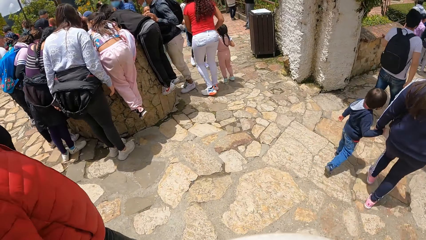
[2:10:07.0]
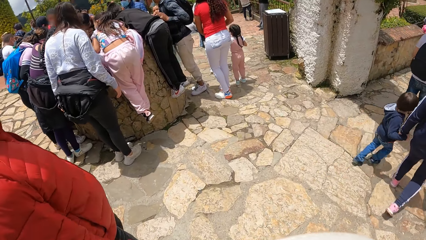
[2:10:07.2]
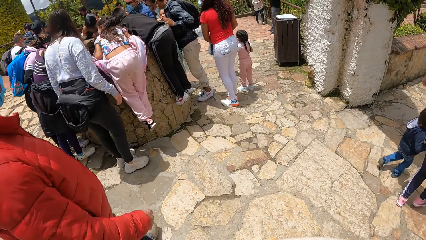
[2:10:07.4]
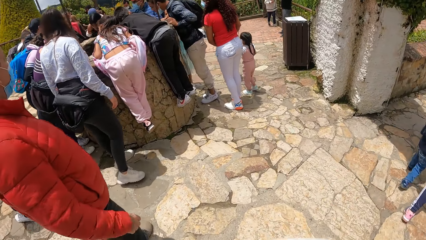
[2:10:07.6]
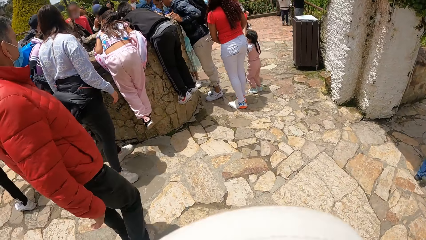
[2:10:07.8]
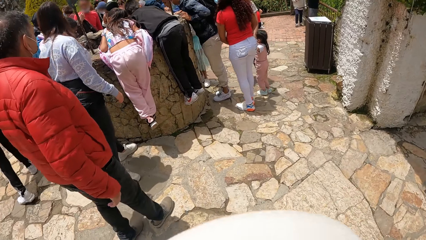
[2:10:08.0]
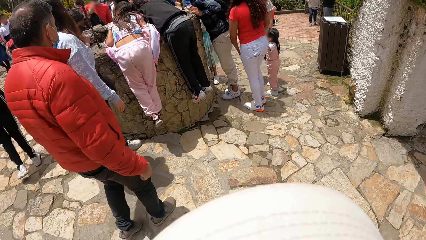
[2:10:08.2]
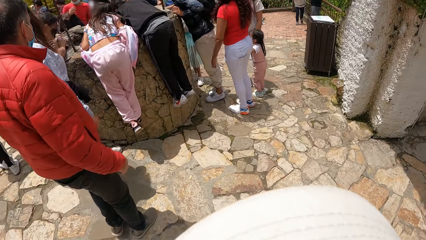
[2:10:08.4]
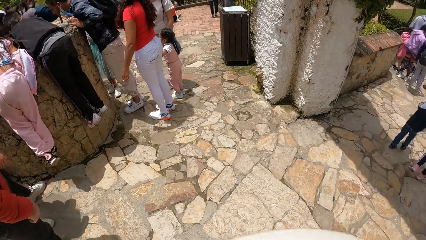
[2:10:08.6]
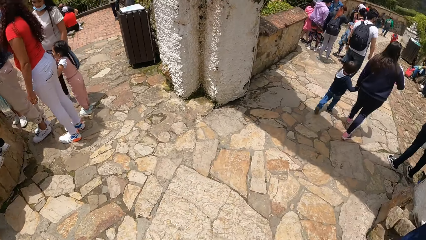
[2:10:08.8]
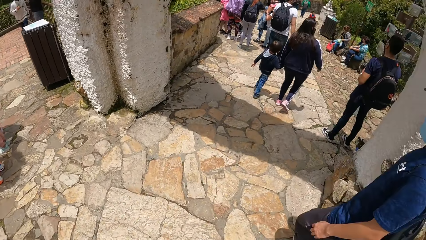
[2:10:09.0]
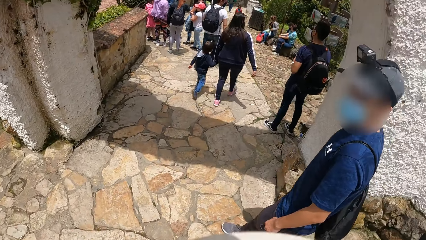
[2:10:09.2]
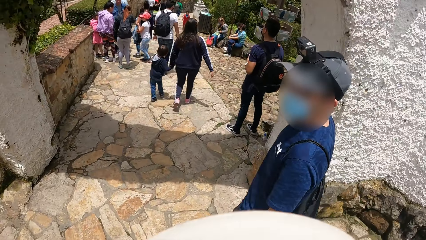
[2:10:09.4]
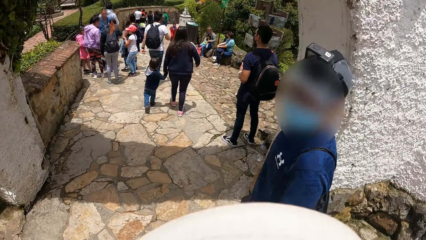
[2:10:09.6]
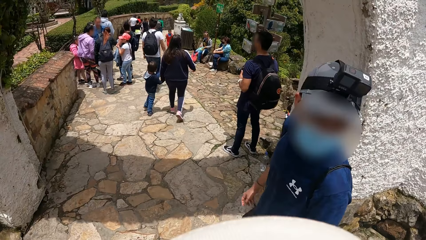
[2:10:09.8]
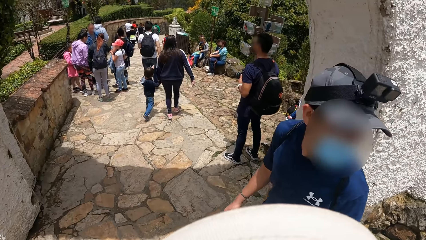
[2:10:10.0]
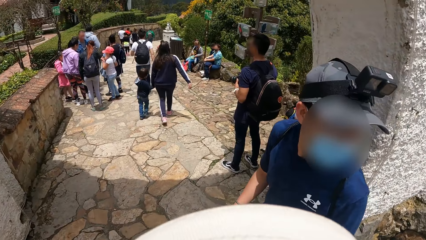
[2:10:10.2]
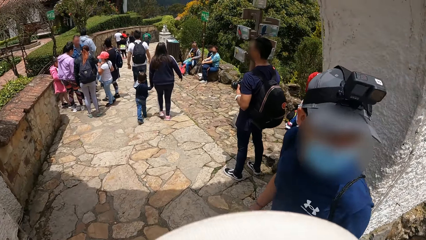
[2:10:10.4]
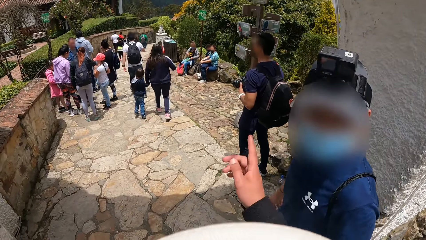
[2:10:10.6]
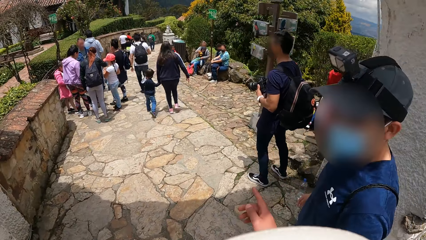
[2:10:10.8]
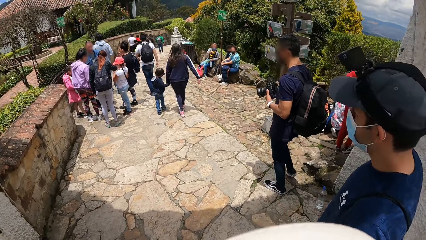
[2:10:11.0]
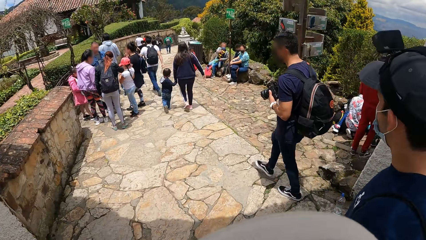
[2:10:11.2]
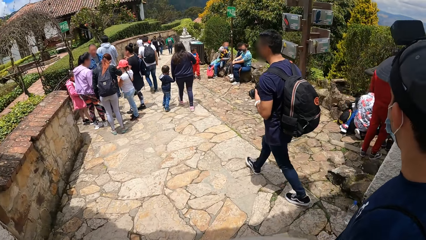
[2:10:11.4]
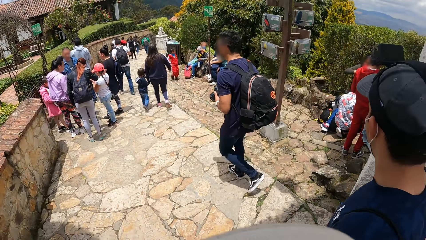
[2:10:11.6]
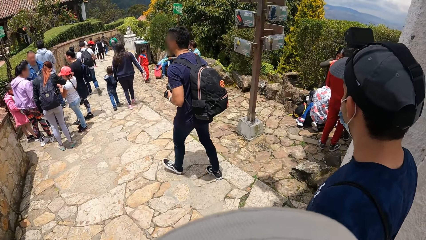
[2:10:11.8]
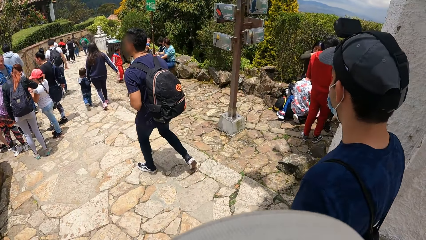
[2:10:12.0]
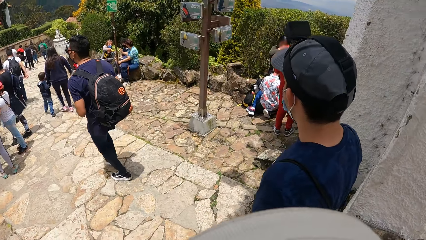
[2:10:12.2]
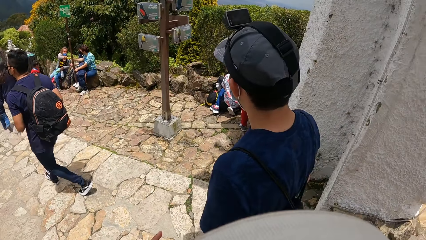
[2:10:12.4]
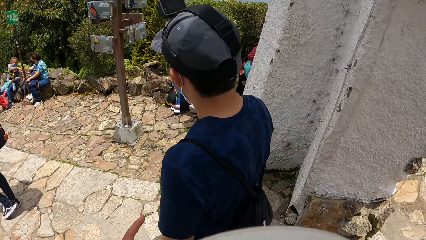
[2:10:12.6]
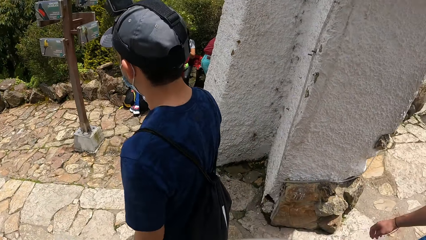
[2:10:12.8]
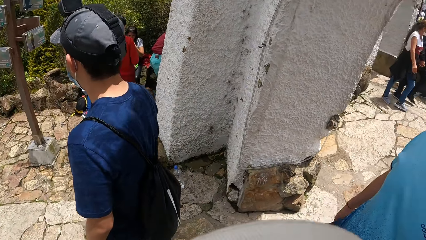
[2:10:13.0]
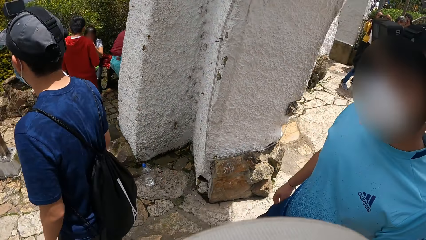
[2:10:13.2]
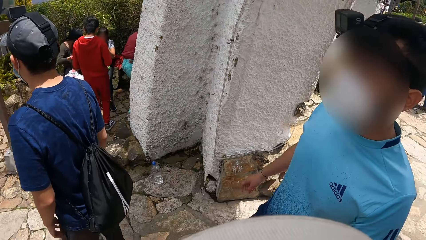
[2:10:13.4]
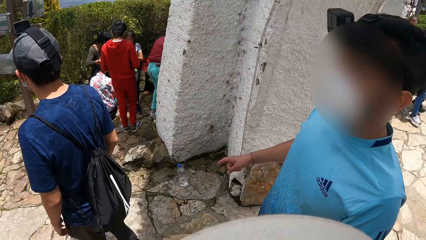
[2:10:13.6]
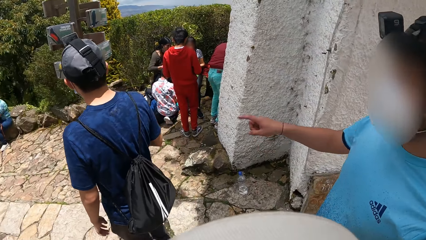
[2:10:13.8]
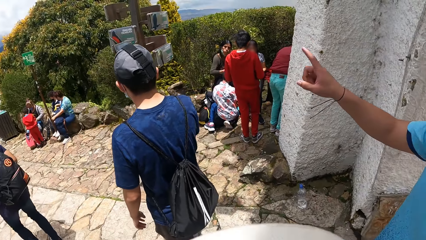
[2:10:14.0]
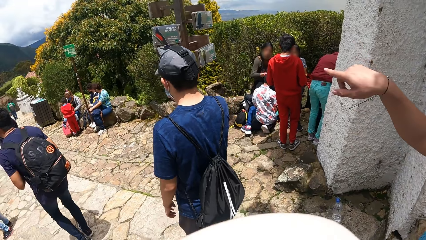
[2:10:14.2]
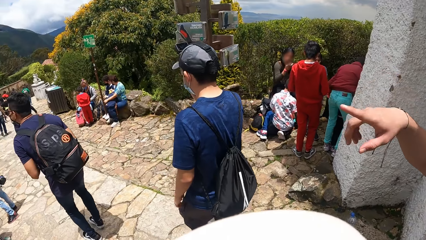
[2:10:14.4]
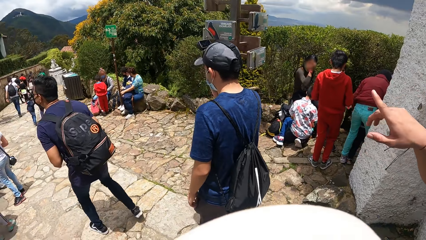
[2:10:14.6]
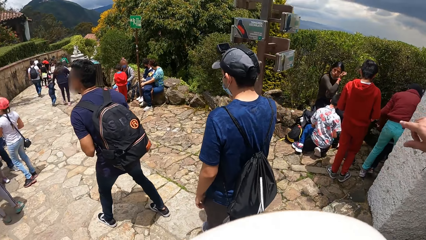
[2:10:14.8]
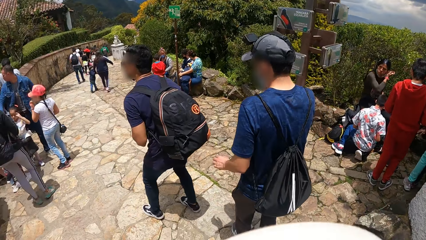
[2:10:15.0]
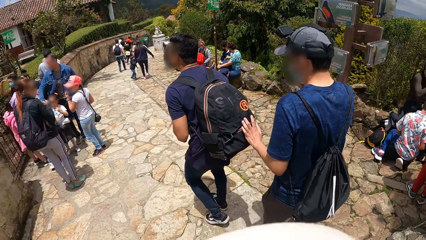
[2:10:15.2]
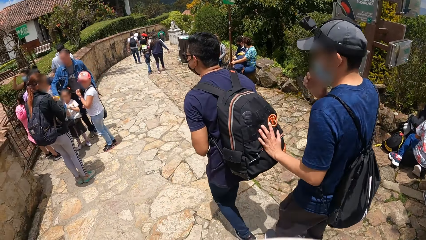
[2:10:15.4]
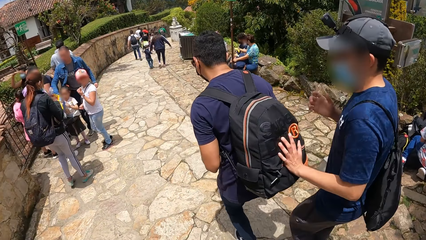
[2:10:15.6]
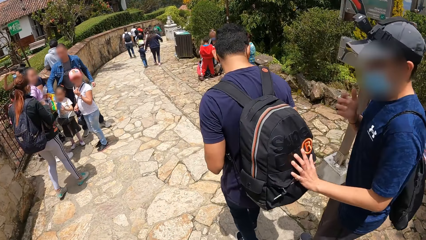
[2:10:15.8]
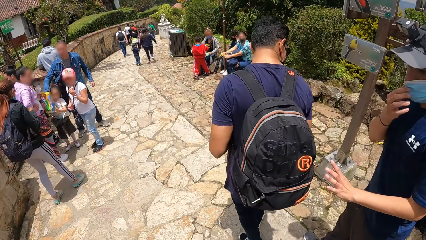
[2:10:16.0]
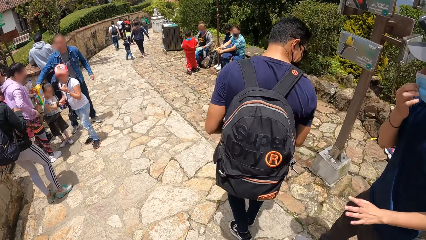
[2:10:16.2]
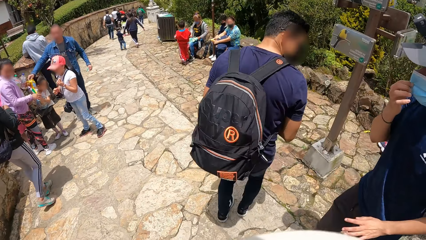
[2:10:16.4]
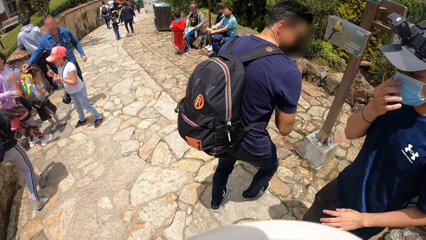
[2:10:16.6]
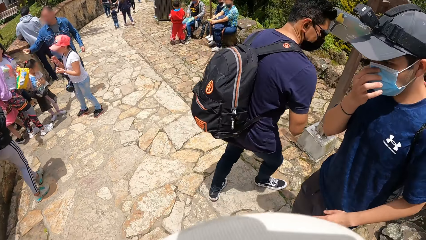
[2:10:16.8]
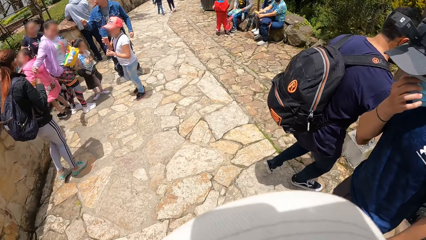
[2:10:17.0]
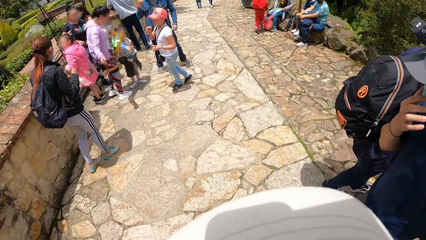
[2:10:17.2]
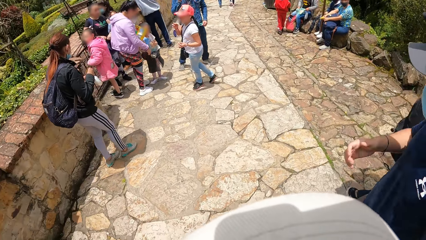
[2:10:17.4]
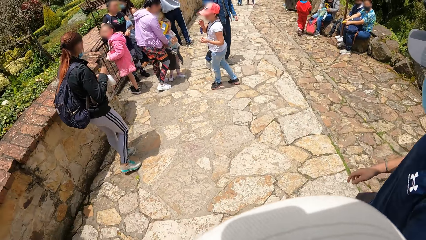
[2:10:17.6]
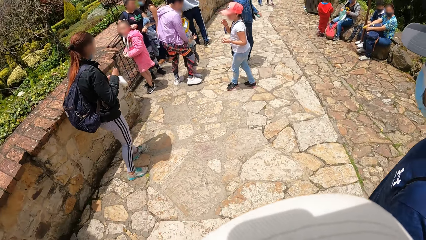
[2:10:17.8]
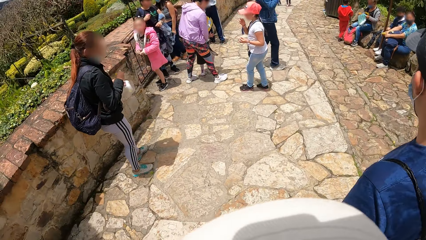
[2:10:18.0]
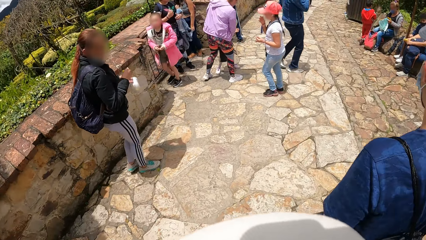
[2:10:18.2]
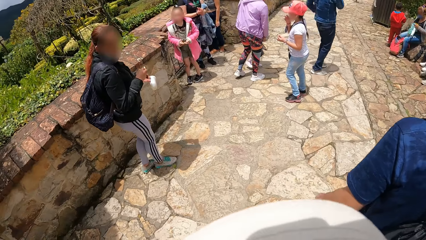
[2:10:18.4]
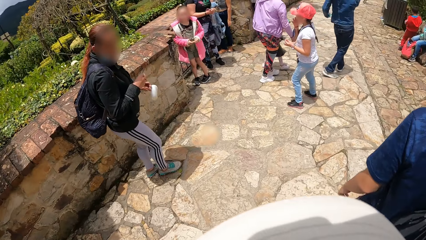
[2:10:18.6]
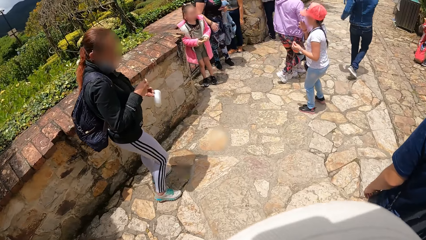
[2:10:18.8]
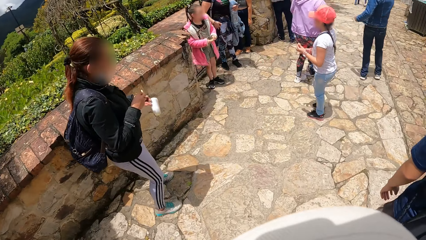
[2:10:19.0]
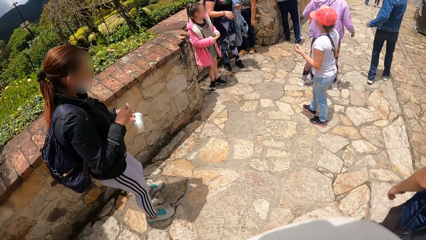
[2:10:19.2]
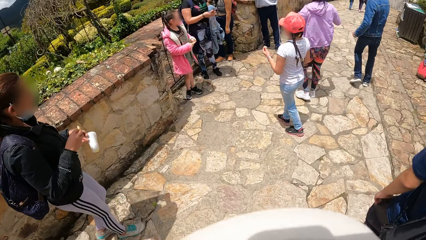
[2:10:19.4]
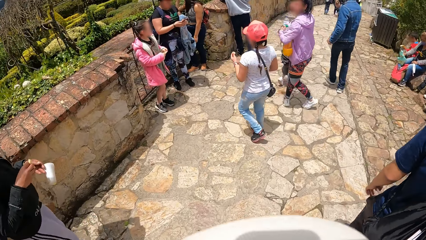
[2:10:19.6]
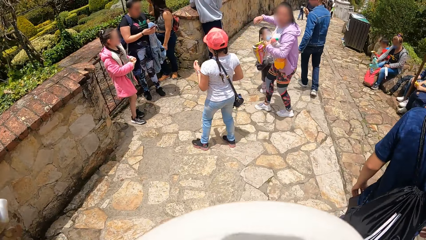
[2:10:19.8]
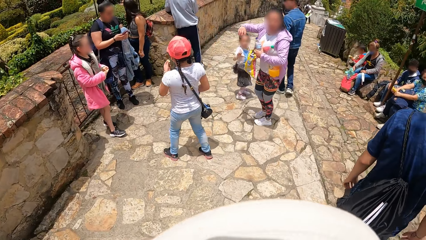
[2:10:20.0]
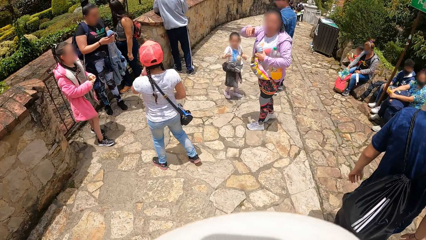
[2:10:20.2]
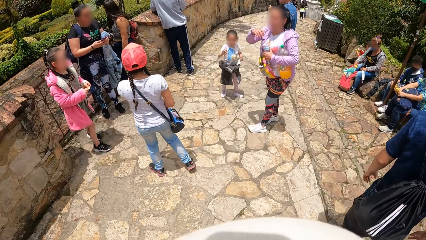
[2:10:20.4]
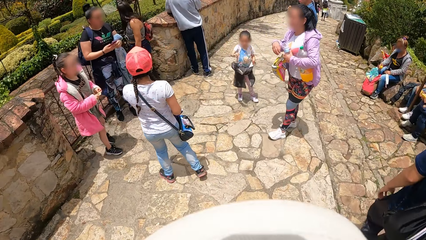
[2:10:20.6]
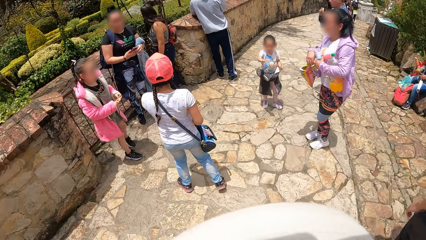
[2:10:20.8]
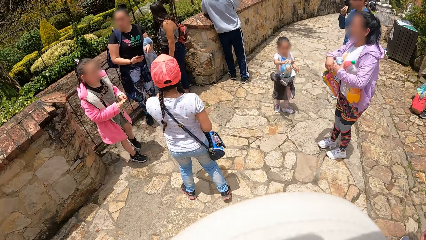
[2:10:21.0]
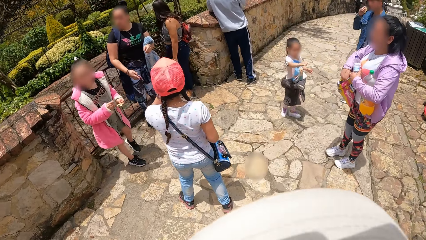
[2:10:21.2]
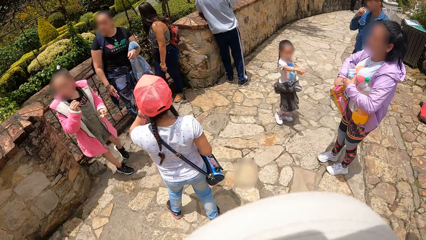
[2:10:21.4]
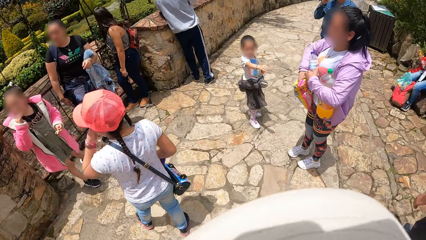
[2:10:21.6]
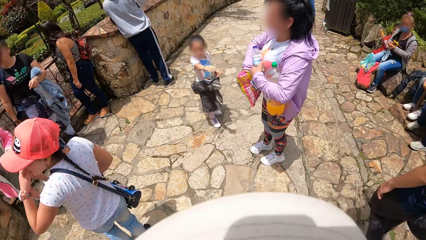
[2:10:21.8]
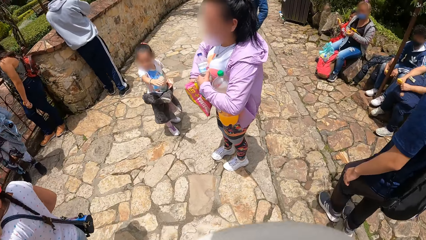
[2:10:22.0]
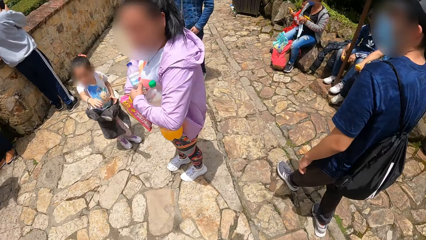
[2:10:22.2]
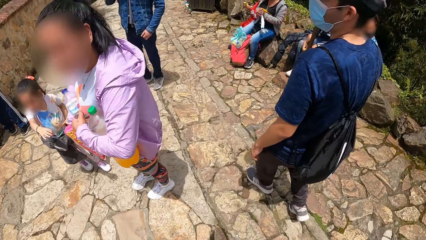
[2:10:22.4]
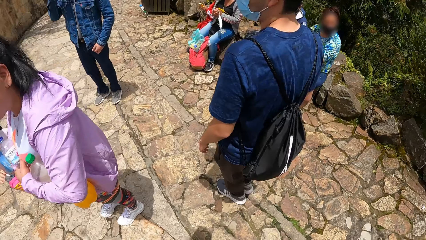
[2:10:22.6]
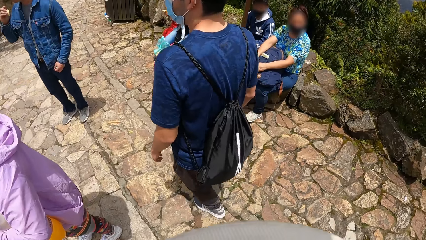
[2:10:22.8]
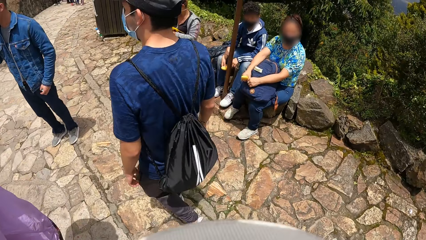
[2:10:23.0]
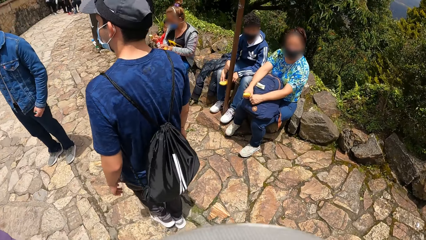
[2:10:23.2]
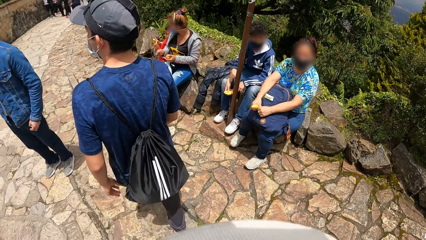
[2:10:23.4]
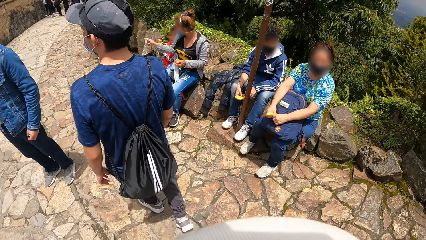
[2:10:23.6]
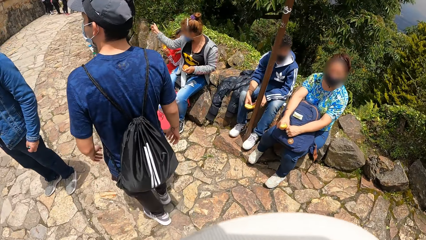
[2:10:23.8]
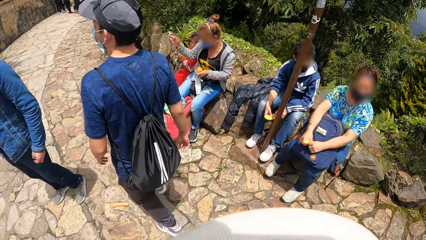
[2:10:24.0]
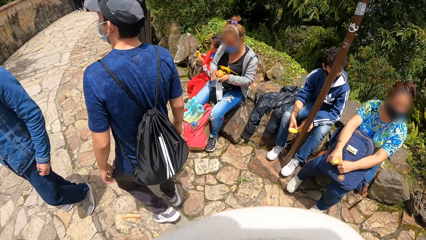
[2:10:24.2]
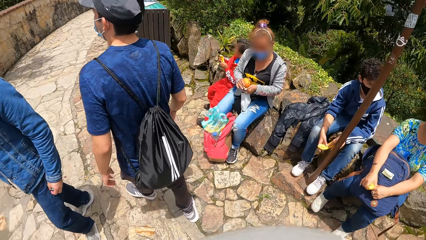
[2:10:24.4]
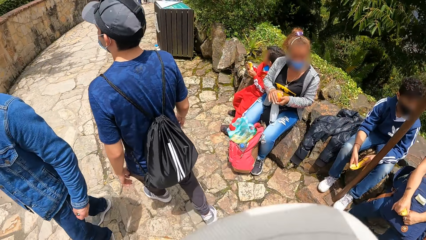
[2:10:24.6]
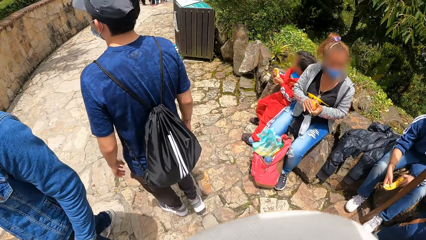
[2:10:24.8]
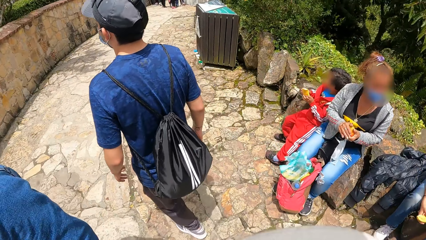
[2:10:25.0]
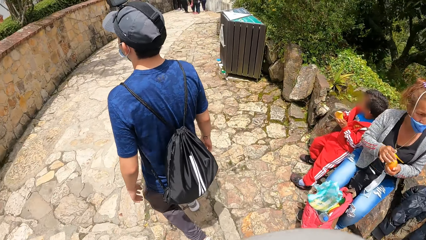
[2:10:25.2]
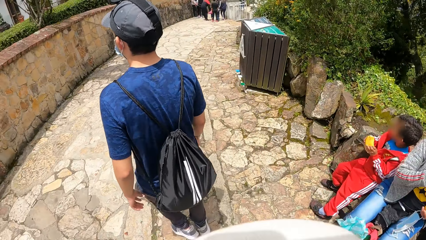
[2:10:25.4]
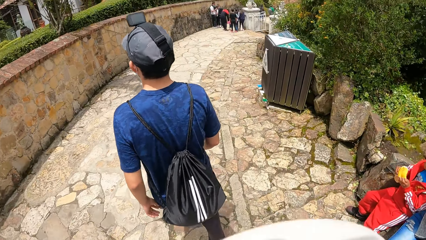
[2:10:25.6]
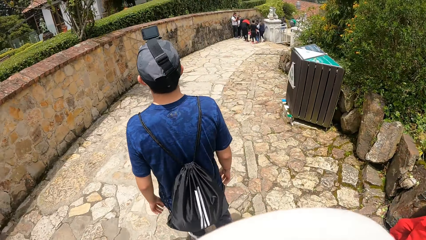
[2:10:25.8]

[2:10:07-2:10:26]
A person stares at the camera wearer. The camera wearer gesticulates with his right hand. He talks to the person. Another person holds the camera. A man interacts with the camera wearer. The man gesticulates with his right hand. Another person points at the pavement. Another man walks backward towards a third man. The third man stops the other man with his left hand. The third man adjusts the facemask on his face with his right hand. The person holding the camera moves back to the camera wearer. Another person holds the phone. Another person holds the packet in hand. Another person points at the road.
